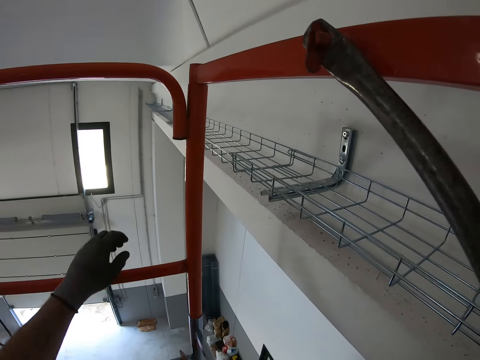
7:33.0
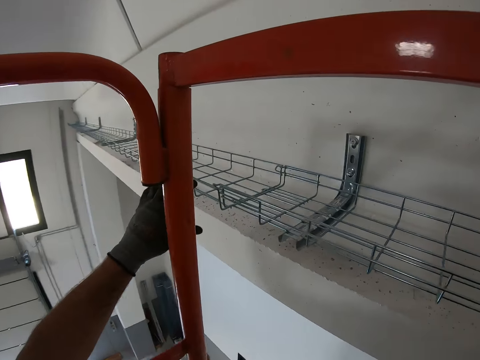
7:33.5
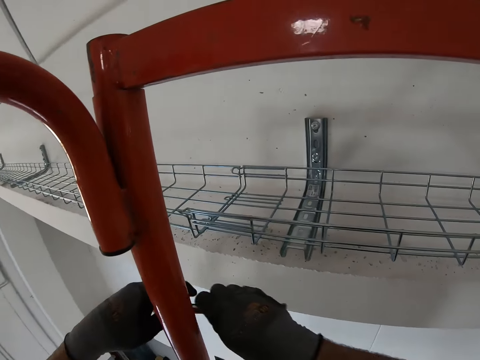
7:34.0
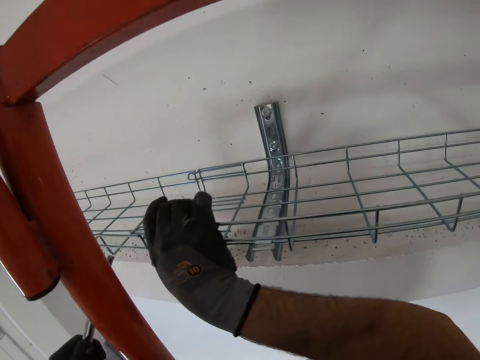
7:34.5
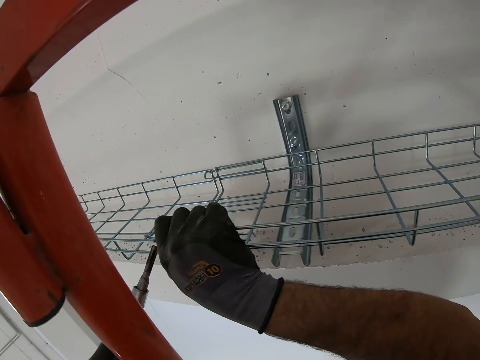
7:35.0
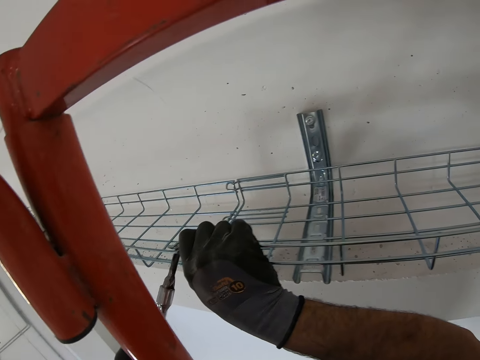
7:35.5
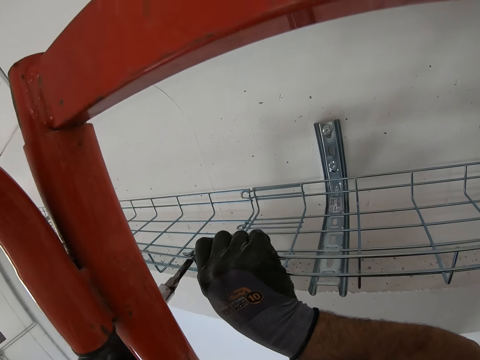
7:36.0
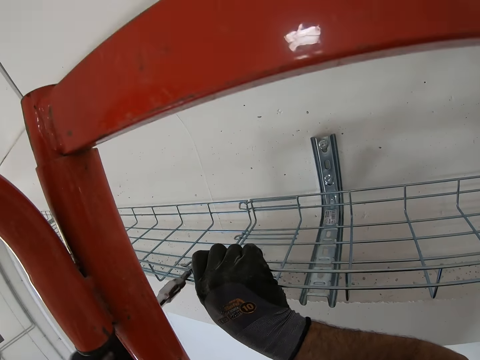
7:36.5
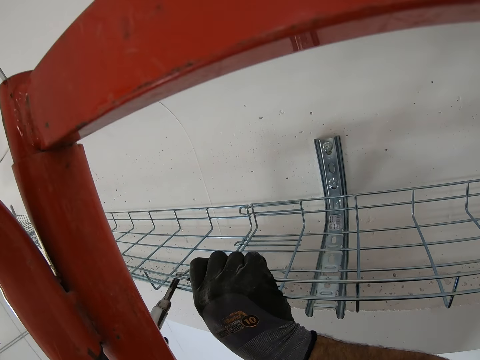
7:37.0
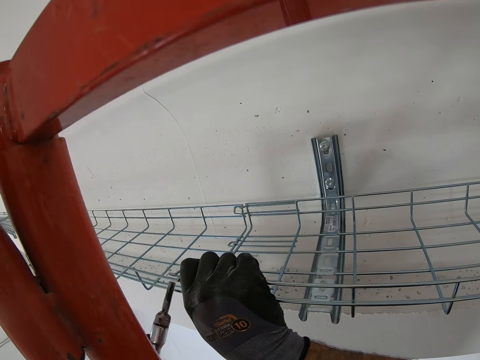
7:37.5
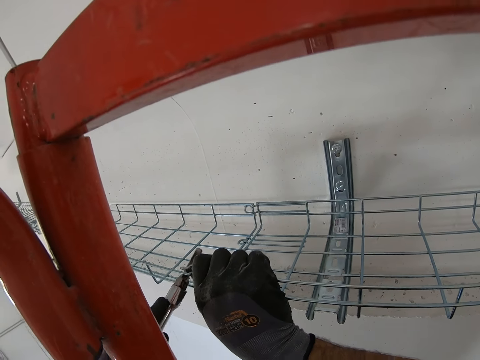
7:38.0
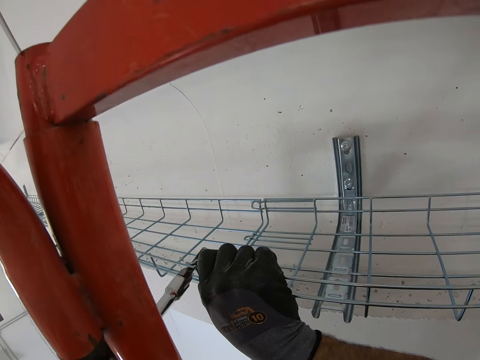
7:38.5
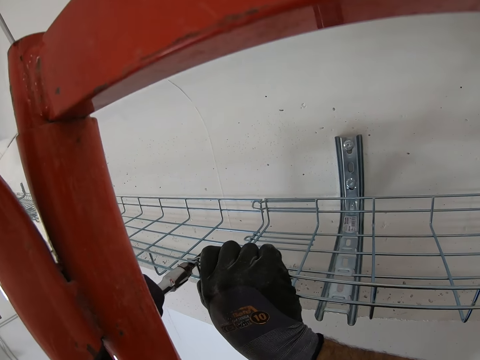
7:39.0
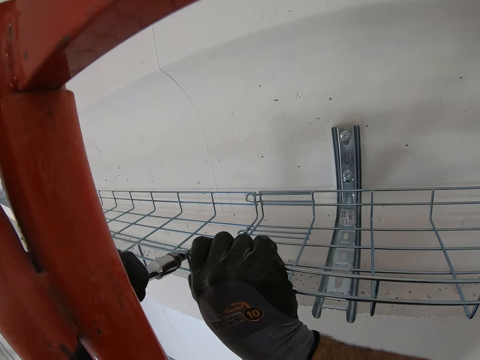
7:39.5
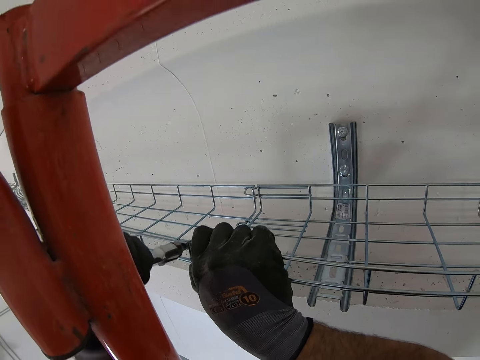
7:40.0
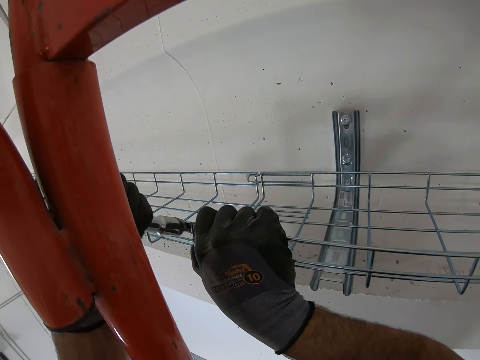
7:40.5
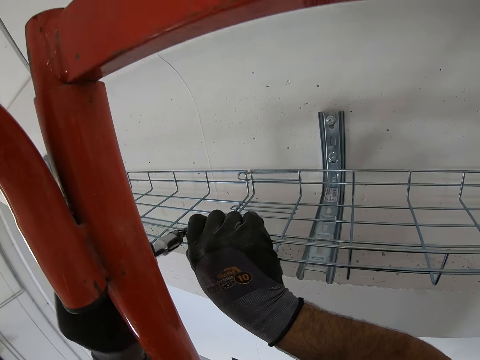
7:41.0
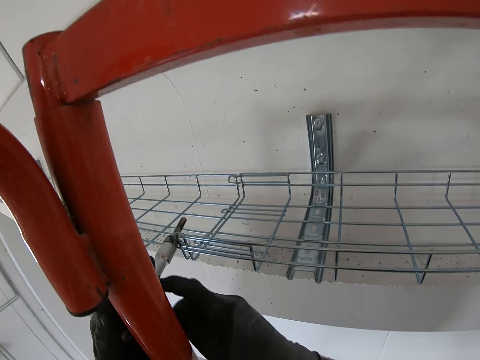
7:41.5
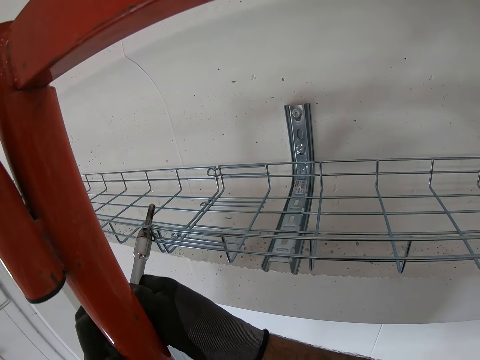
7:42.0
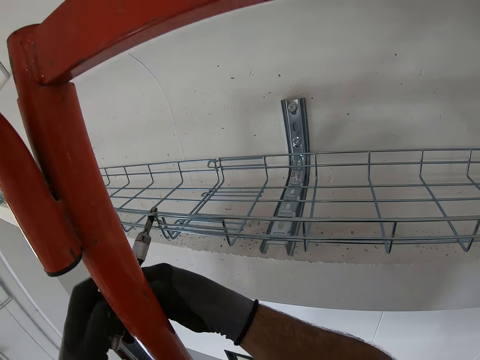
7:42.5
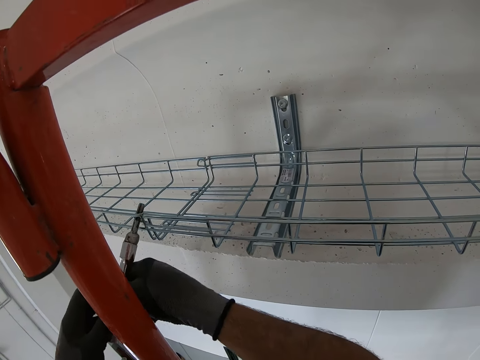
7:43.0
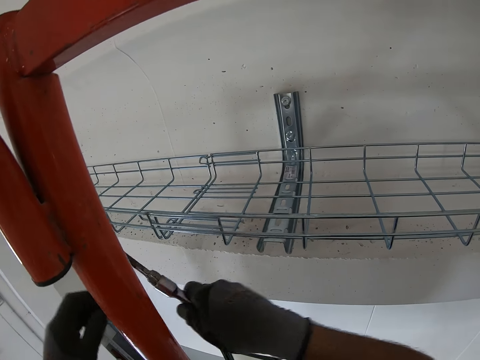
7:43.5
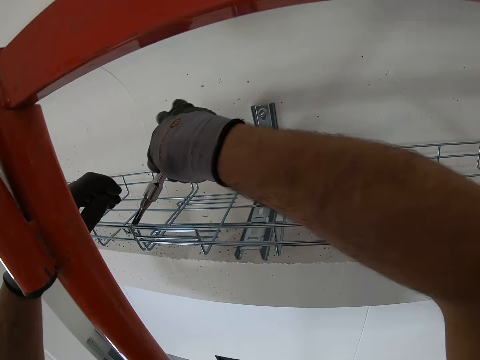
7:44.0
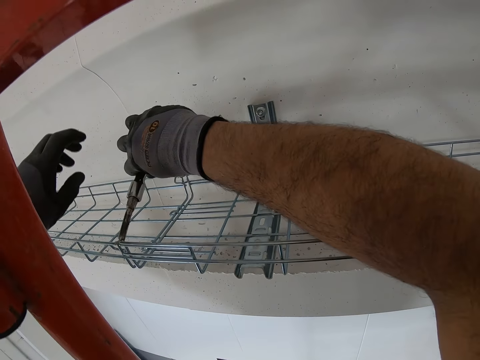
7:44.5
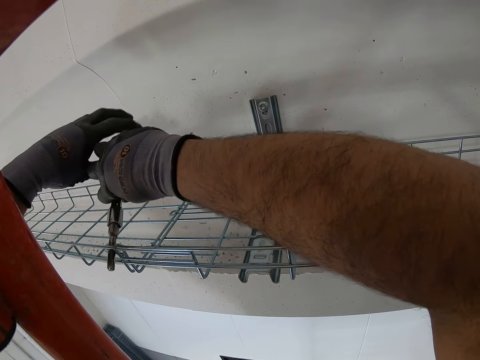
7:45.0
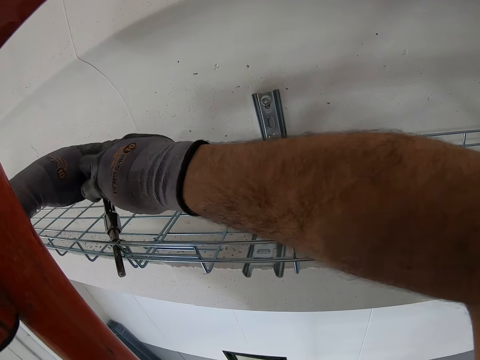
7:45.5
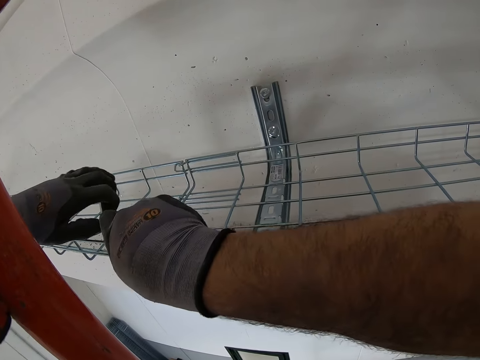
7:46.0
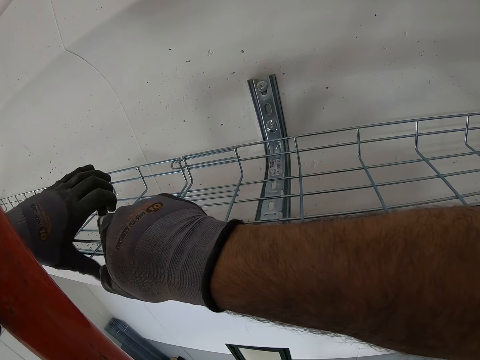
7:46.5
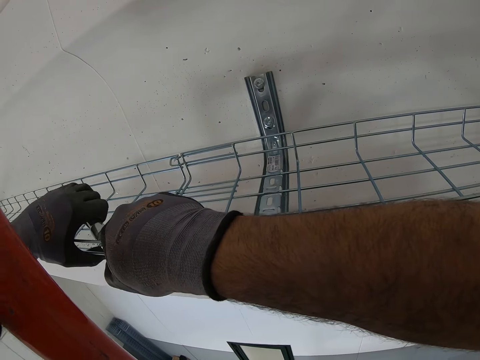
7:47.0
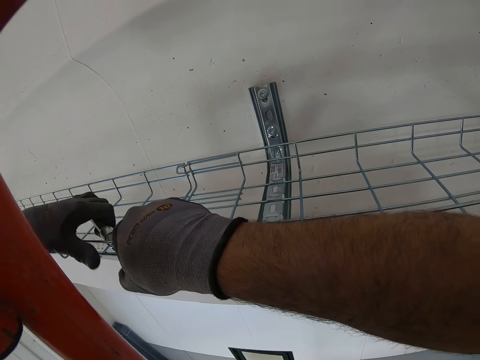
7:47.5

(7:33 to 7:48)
The camera wearer attaches the metals with a tool. They repair the shelves with a hand drill socket.

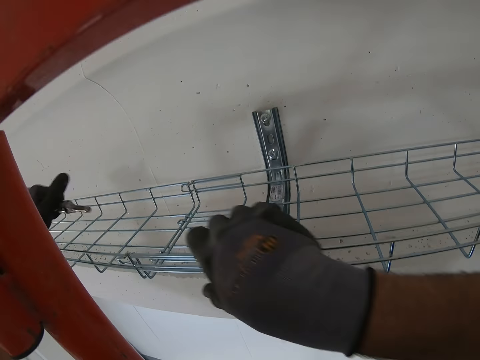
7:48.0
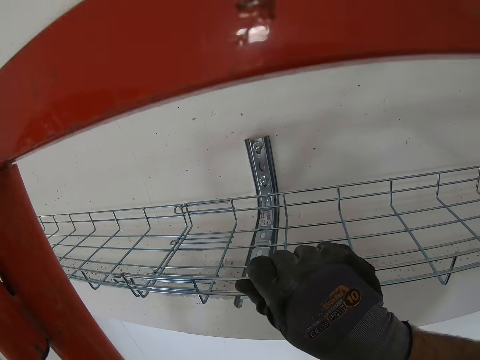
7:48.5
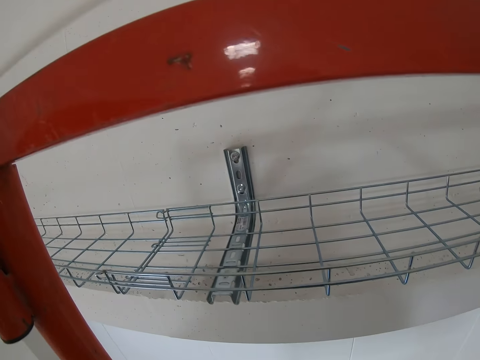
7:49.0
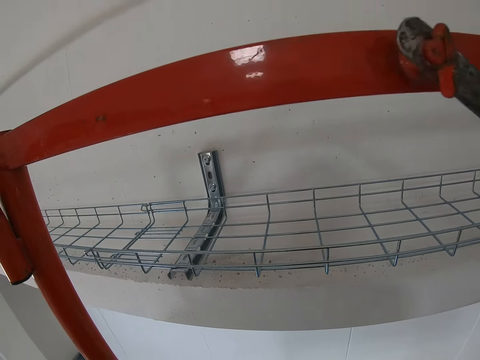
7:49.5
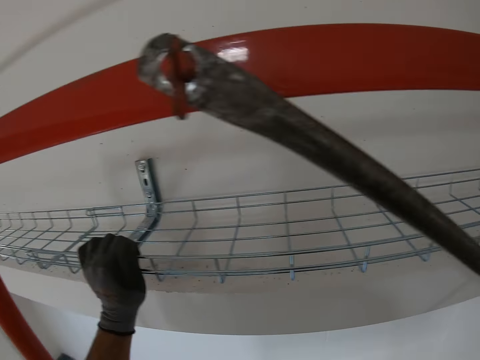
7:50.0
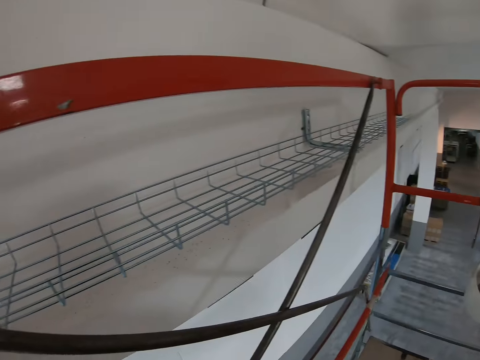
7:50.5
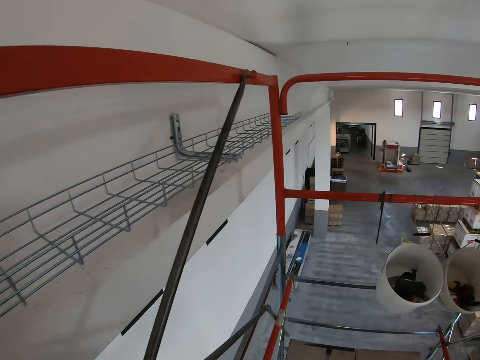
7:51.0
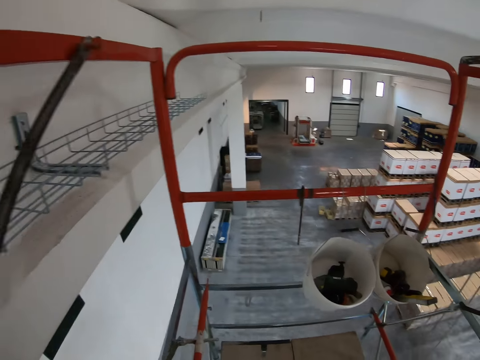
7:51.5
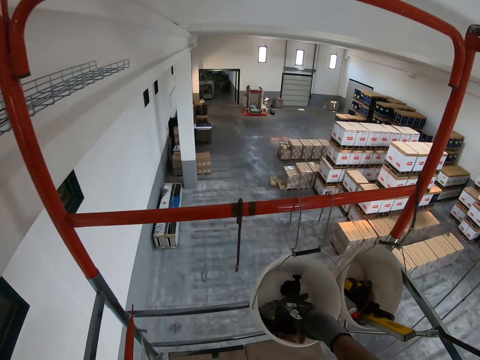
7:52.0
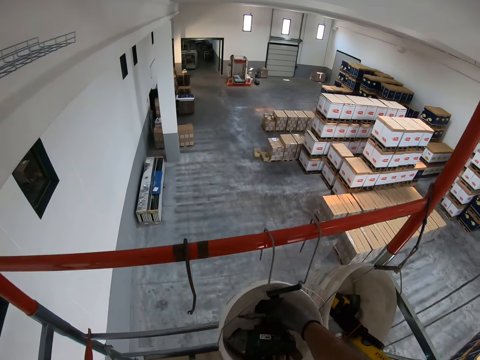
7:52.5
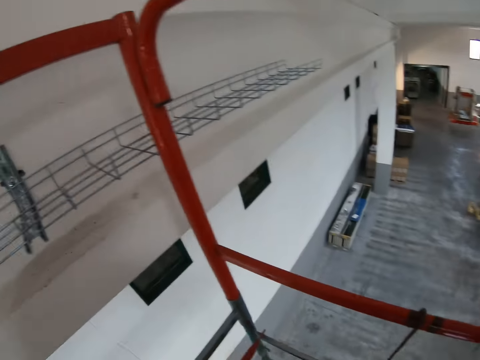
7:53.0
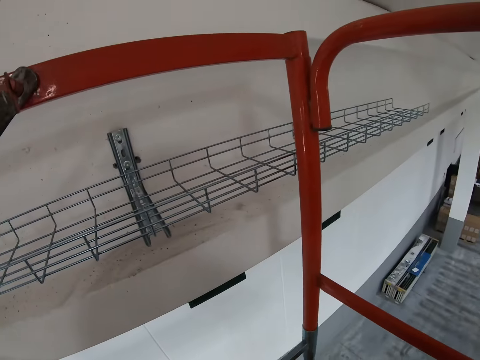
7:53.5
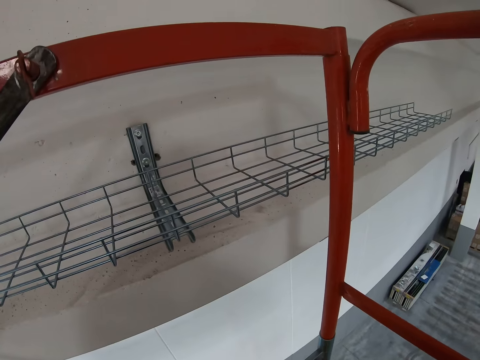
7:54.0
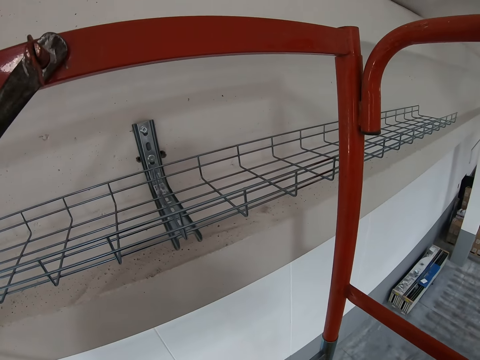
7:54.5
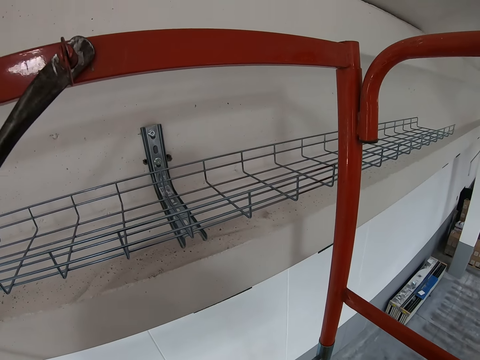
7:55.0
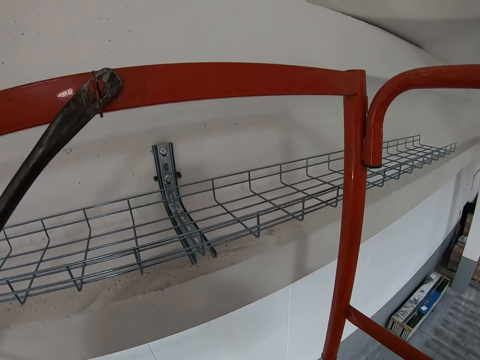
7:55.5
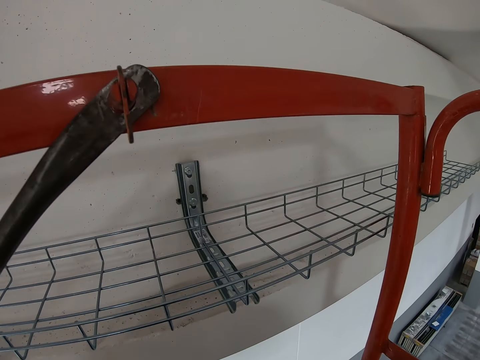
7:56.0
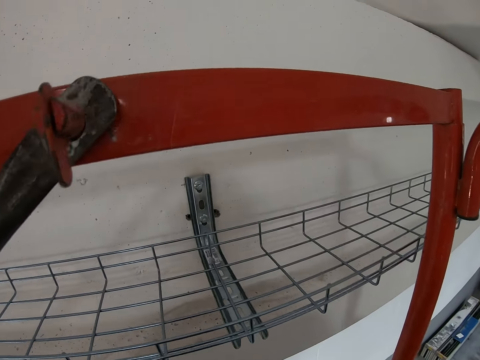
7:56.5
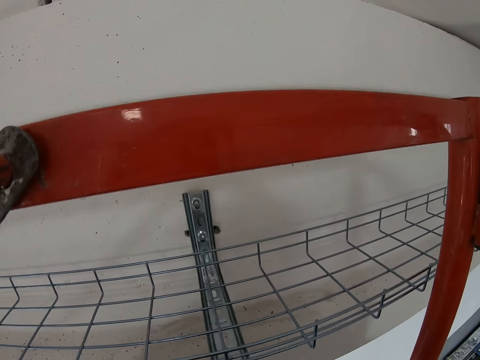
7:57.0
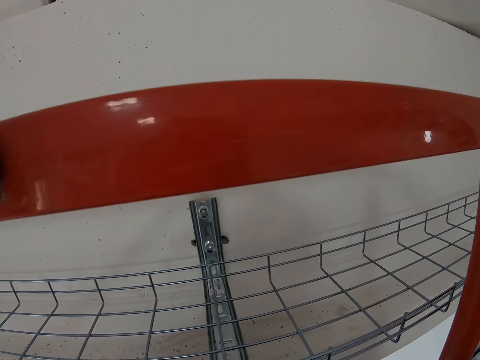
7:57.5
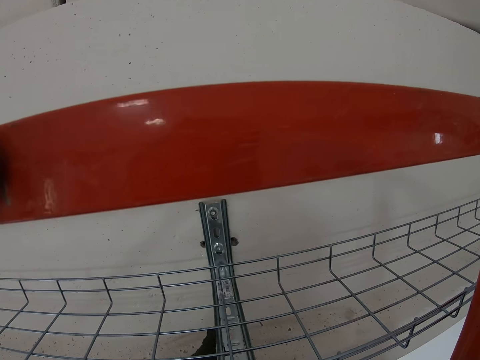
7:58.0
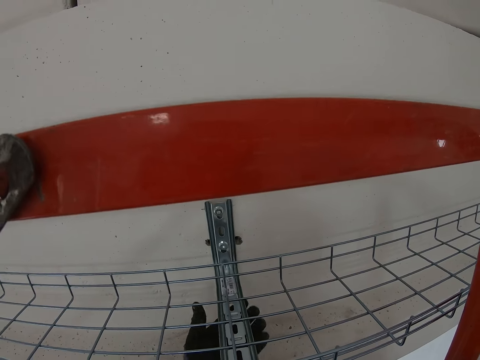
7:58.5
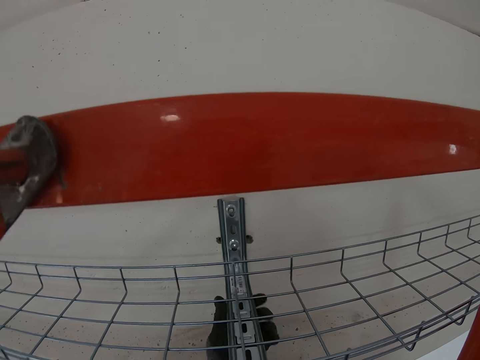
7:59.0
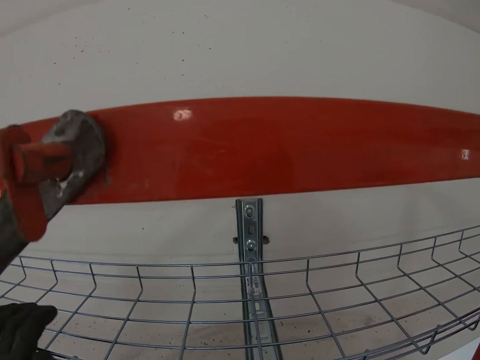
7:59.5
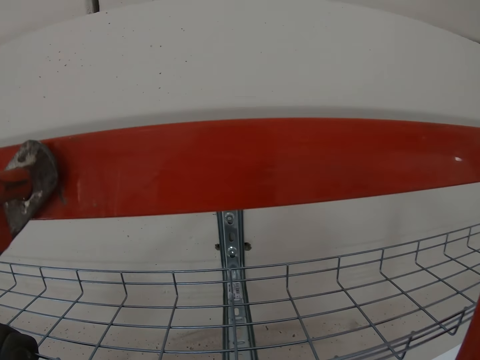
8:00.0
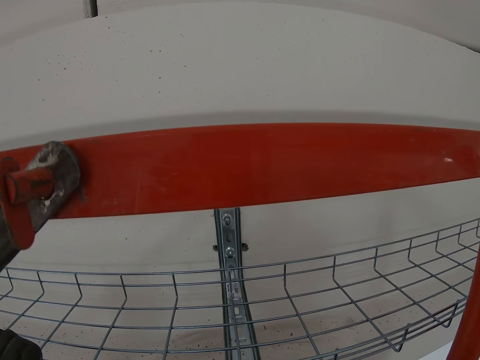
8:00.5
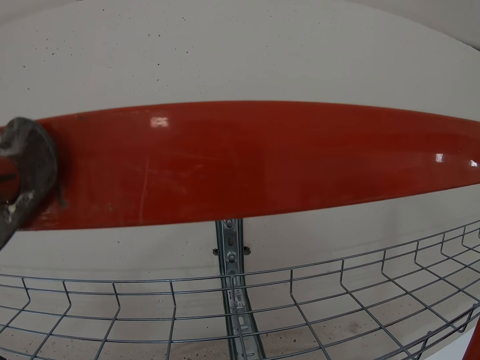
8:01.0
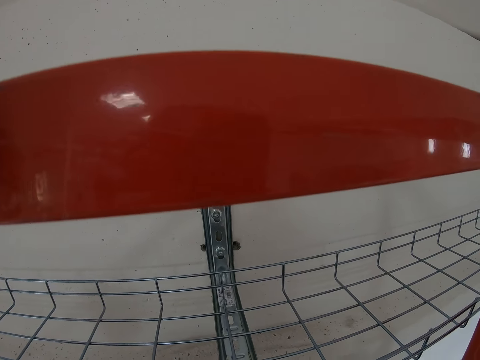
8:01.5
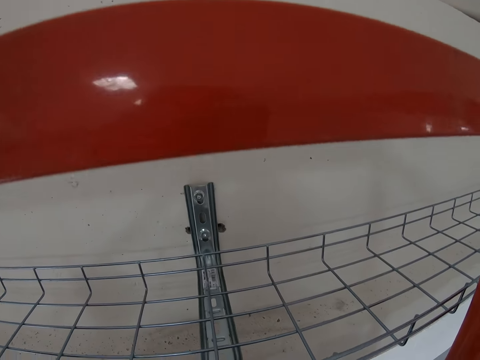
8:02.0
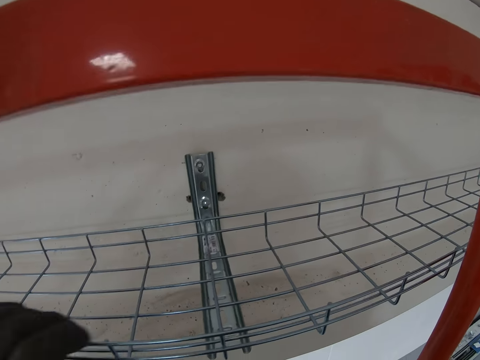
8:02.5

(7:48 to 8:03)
The camera wearer puts something to the bucket.
